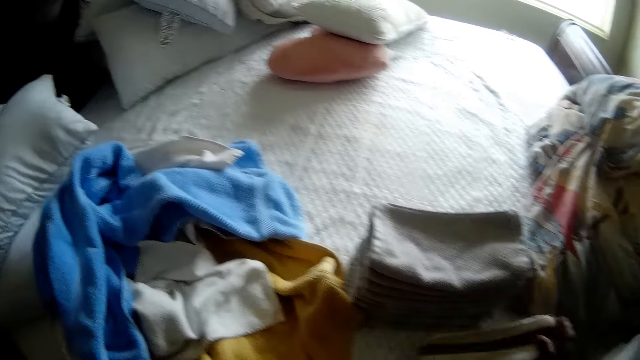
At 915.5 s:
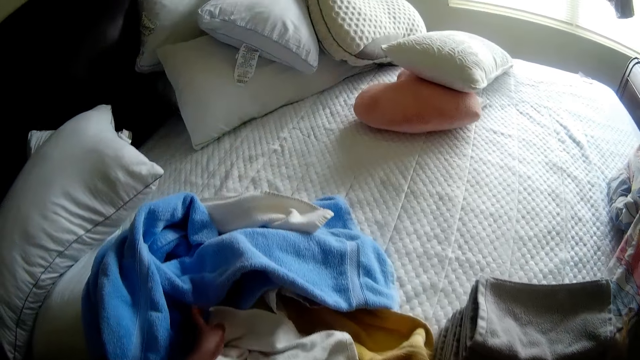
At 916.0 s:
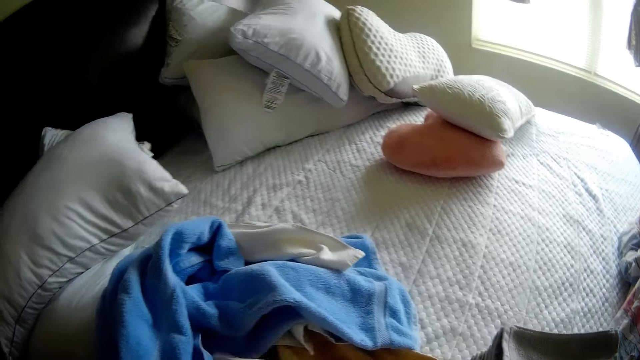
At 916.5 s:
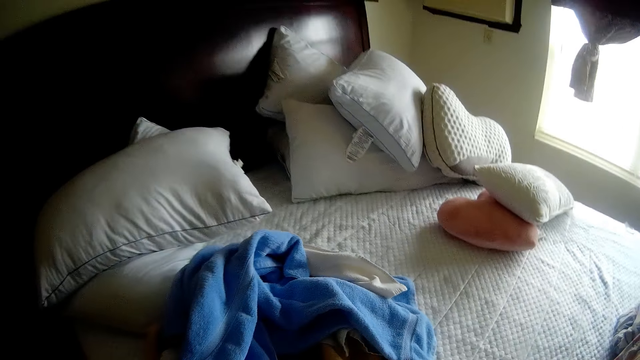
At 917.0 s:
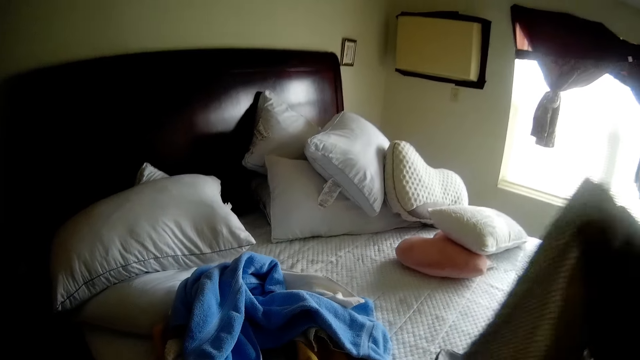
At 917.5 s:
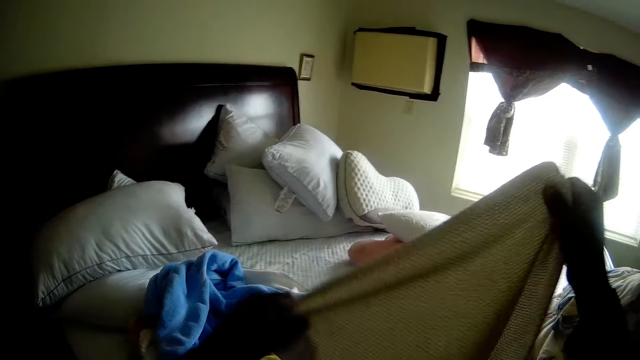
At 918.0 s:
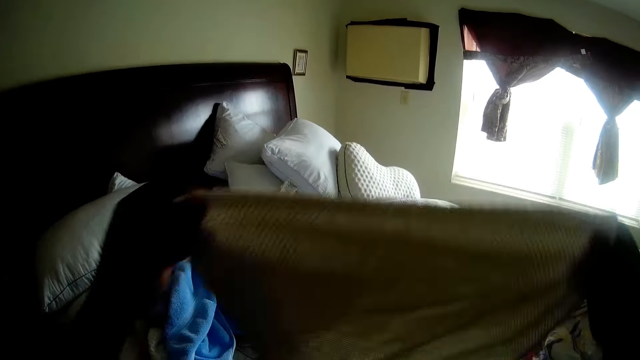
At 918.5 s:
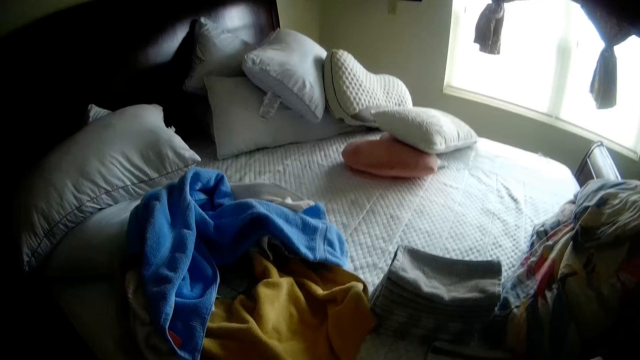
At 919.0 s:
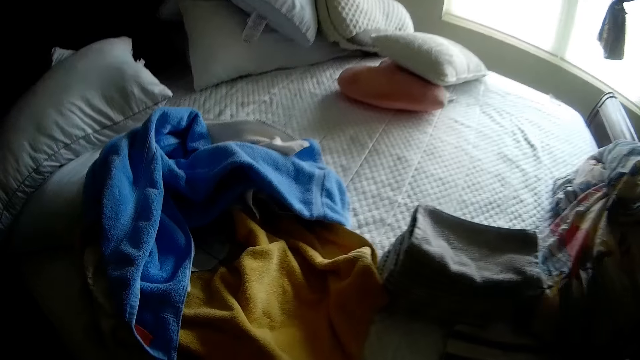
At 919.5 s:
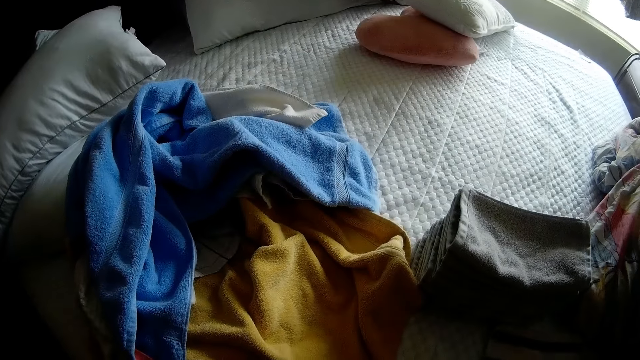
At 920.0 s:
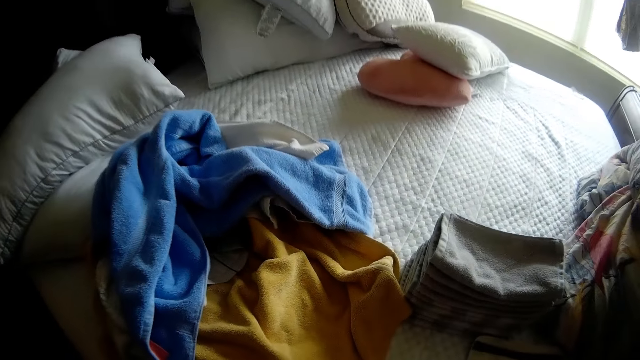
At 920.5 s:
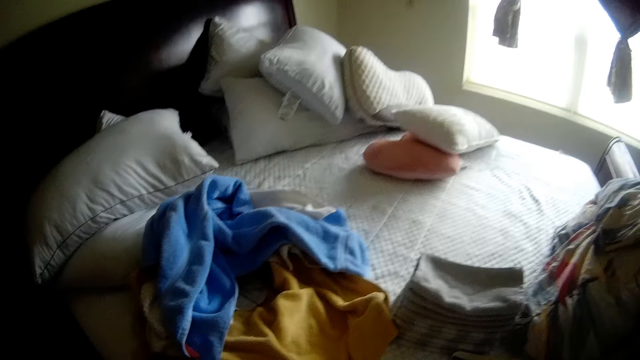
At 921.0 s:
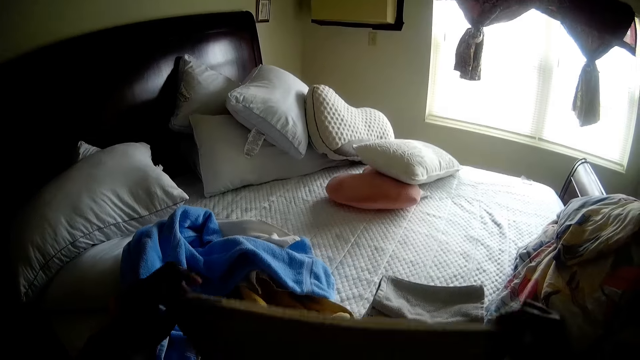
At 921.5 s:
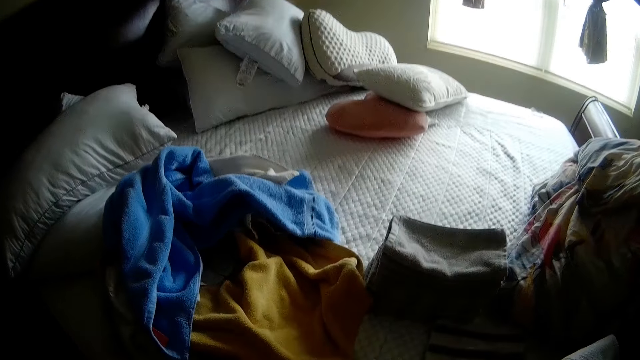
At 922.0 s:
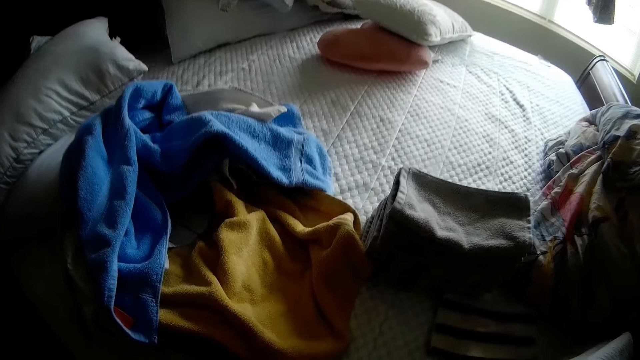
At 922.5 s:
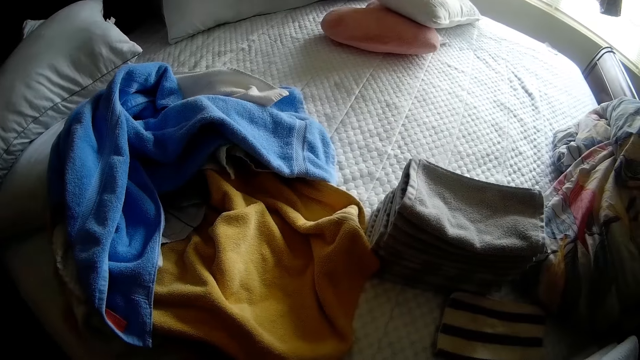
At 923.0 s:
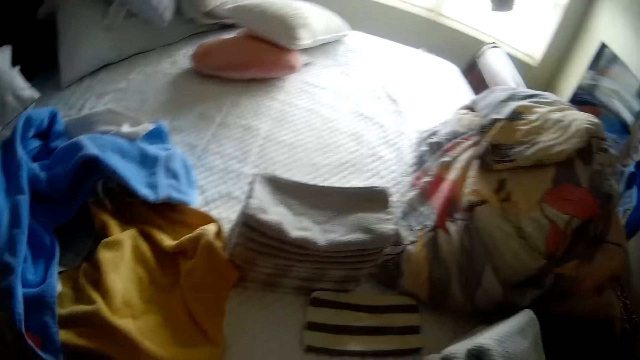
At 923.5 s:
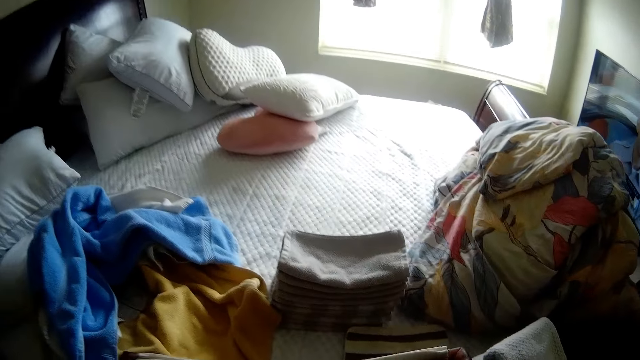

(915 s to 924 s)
The camera wearer places the cloth in her right hand on the bed. She picks up a cloth from the bed with her left hand. She folds the cloth in her hand with both hands.

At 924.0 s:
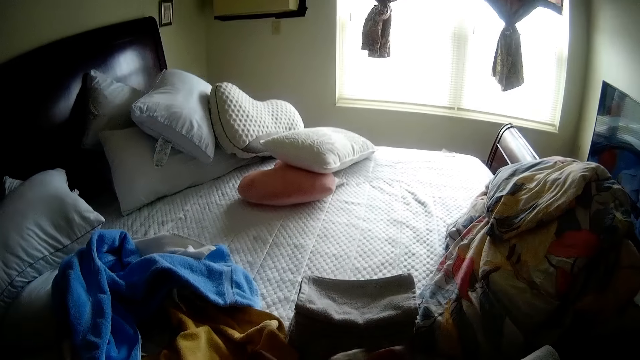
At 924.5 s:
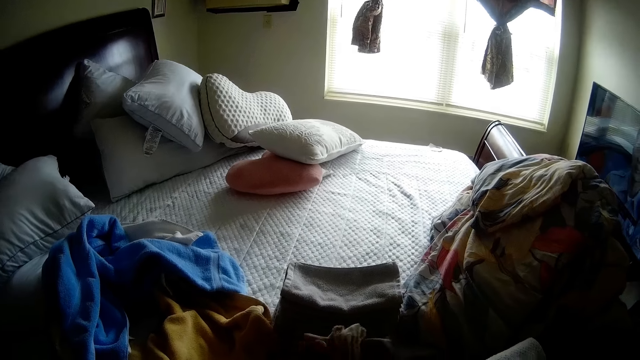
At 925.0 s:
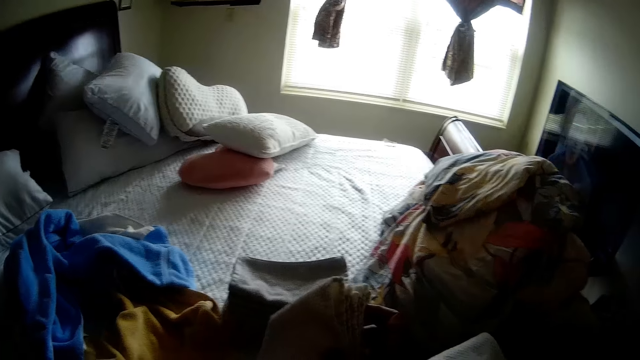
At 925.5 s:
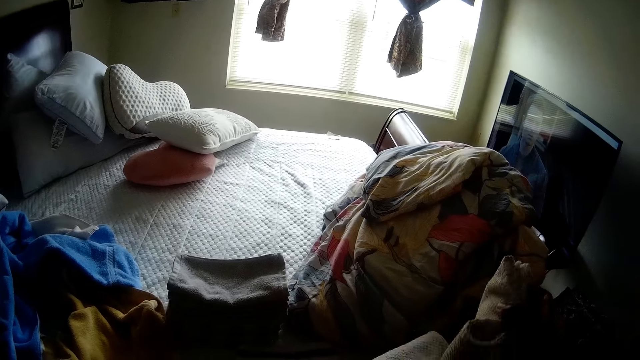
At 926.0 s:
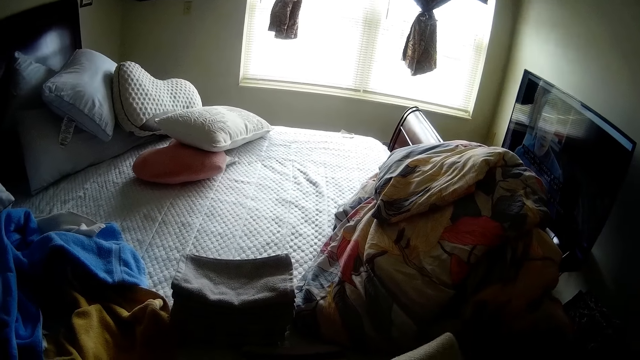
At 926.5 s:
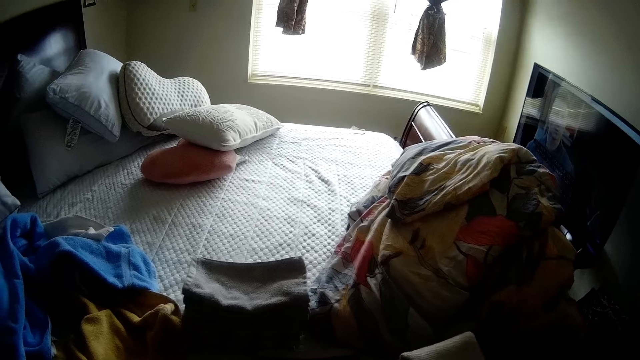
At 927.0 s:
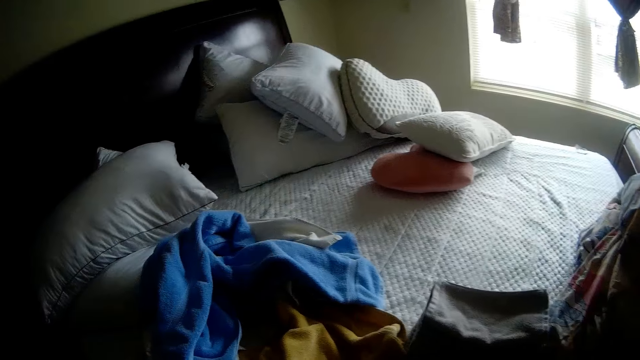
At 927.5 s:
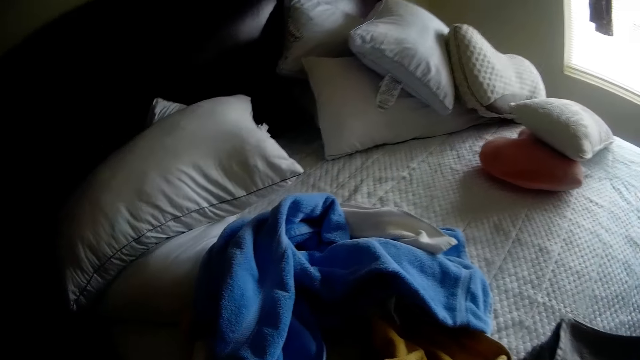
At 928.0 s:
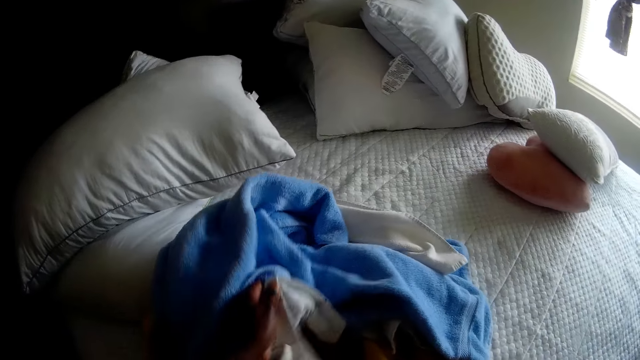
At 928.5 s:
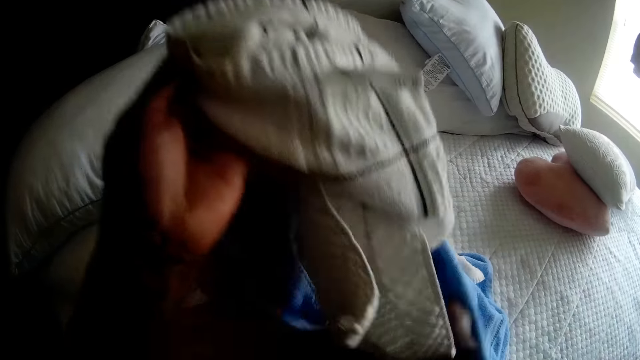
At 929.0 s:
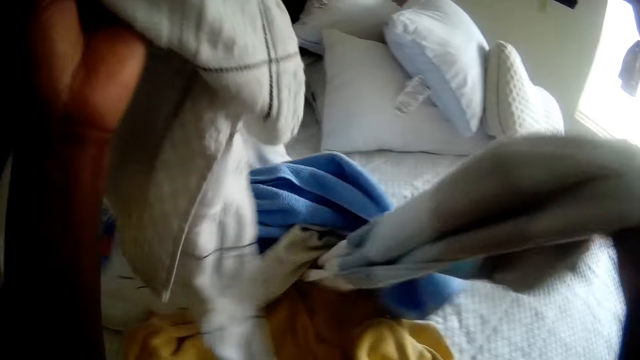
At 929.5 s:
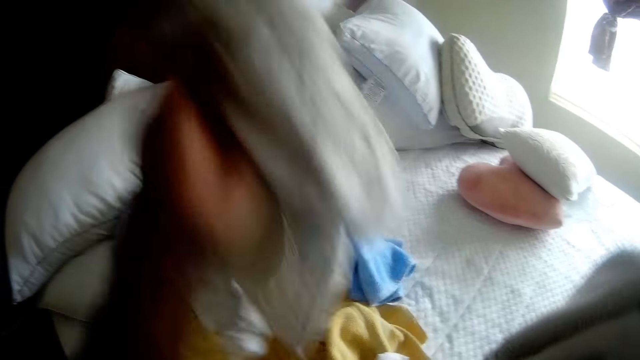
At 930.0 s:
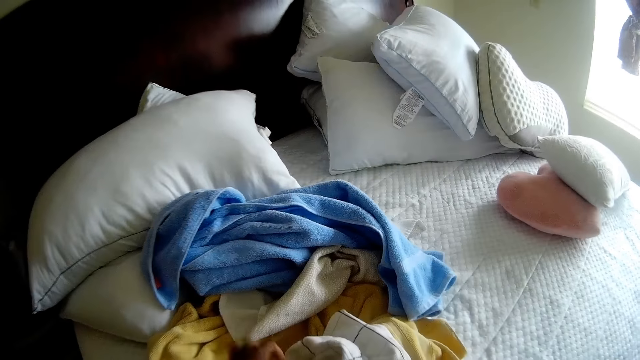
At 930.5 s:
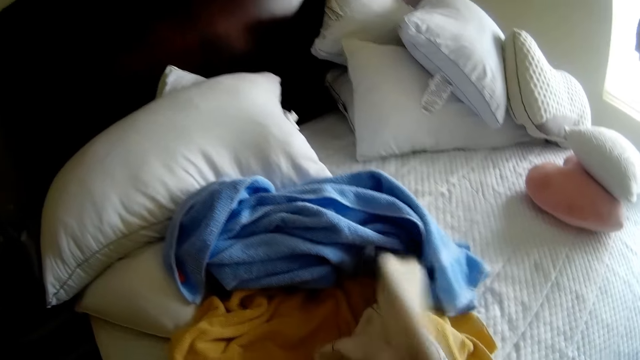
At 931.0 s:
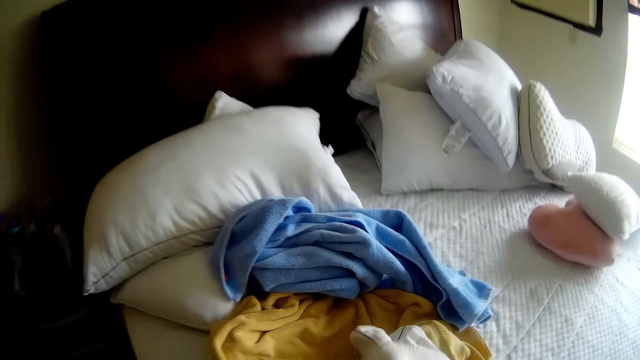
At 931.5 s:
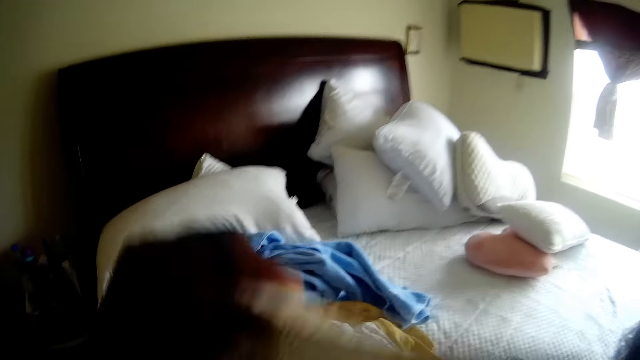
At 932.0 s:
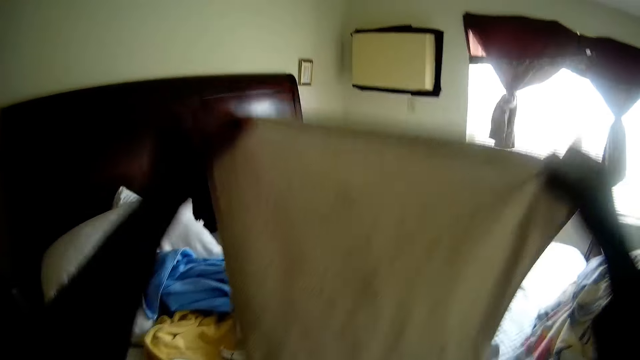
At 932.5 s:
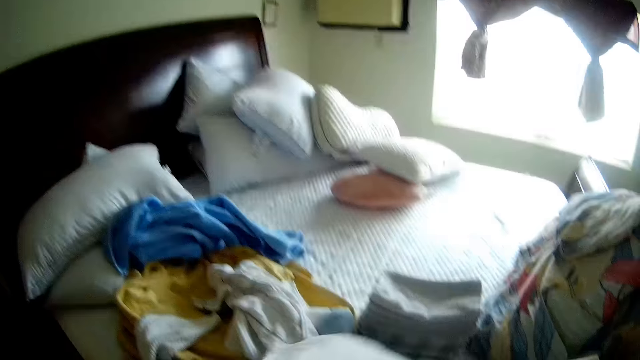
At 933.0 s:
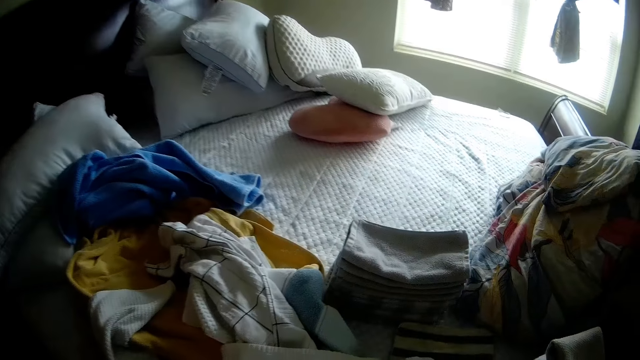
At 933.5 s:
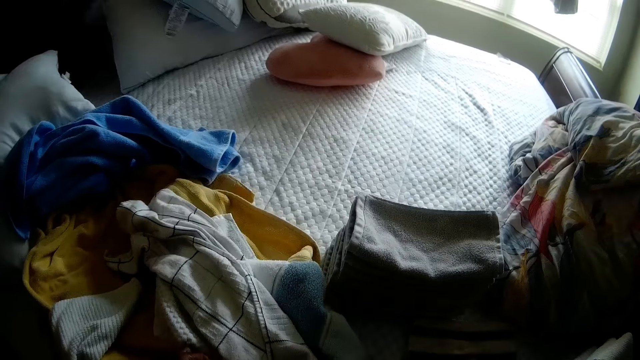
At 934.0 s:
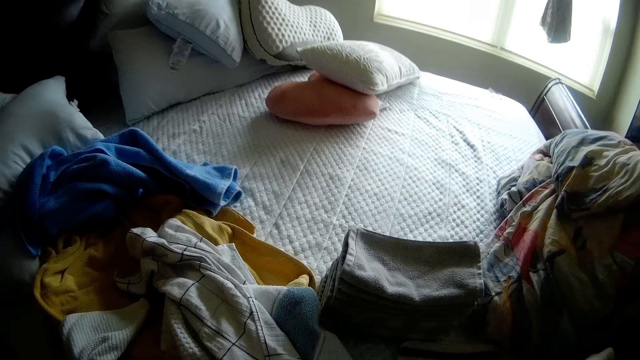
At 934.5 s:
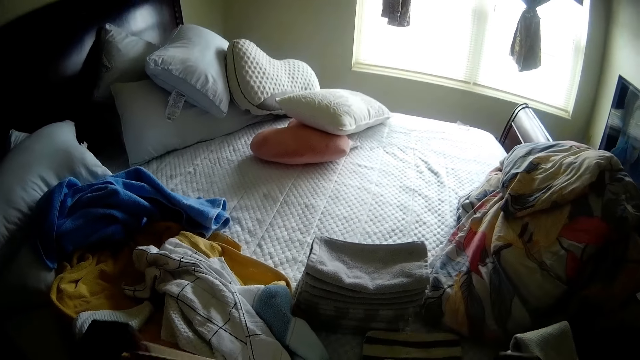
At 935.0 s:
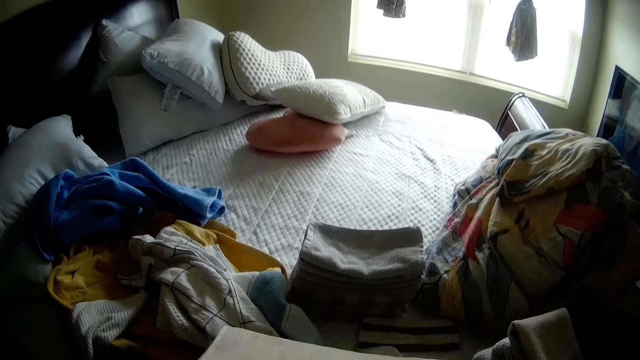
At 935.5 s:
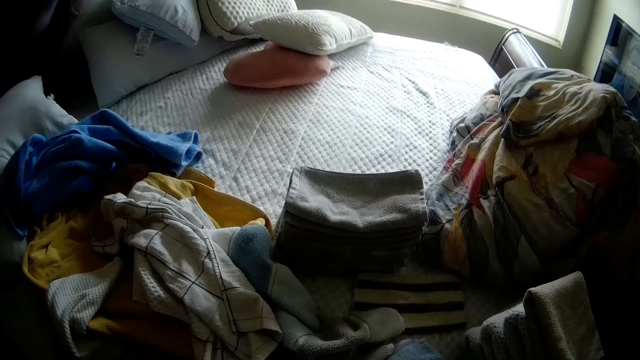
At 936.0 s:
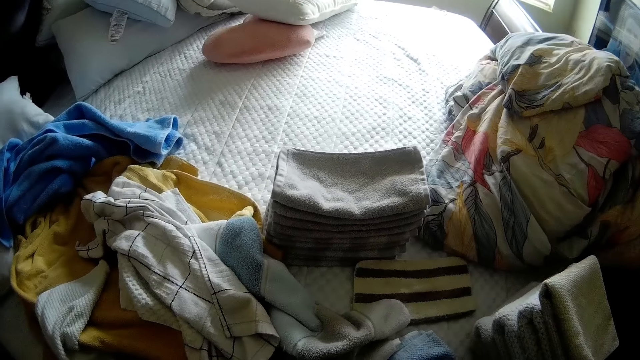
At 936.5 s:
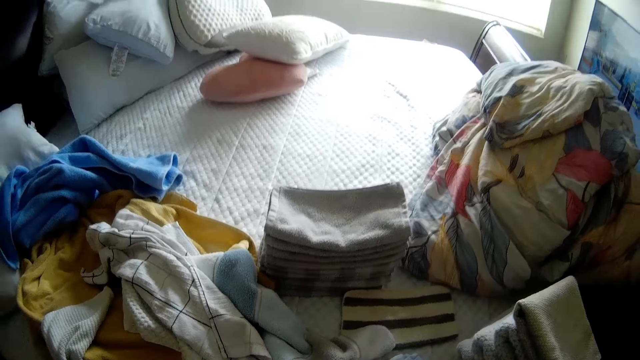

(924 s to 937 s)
The camera wearer places the cloth in her right hand on the stack of clothes on the bed. She picks up a cloth from the bed with her left hand. She picks up a cloth from the bed with her right hand. She drops the cloth in her left hand on the bed. She picks up a cloth from the bed with her left hand. She folds the cloth in her hand with both hands.
